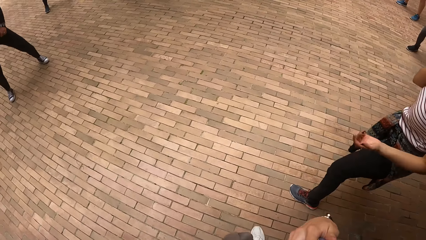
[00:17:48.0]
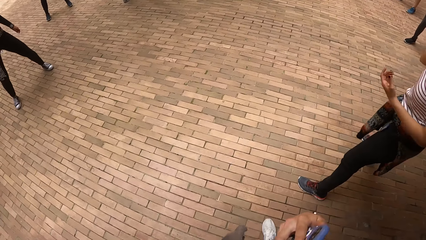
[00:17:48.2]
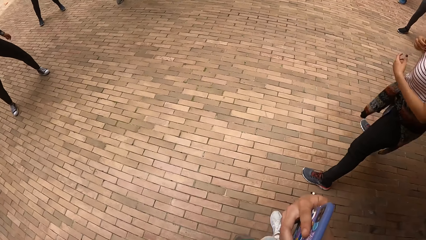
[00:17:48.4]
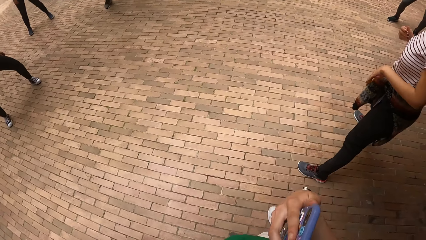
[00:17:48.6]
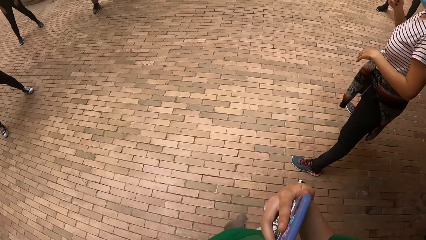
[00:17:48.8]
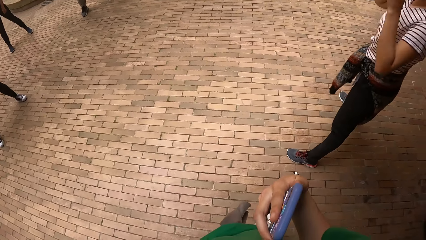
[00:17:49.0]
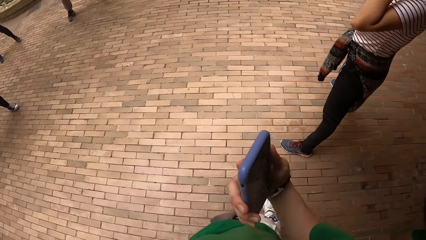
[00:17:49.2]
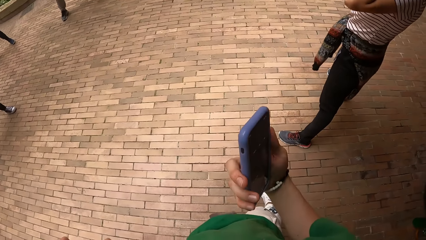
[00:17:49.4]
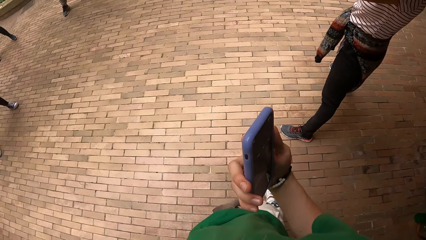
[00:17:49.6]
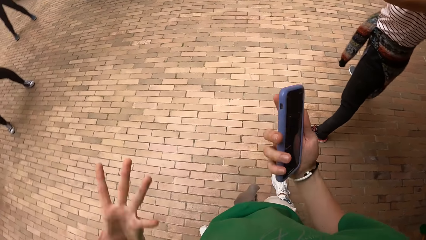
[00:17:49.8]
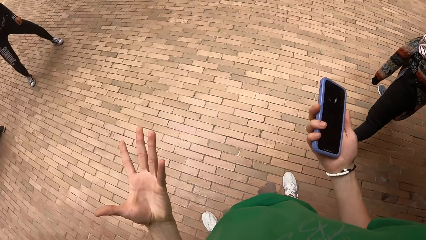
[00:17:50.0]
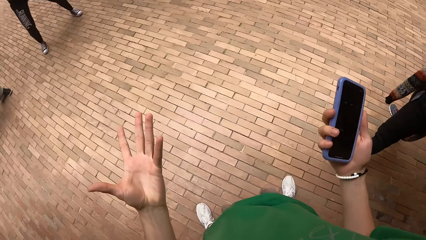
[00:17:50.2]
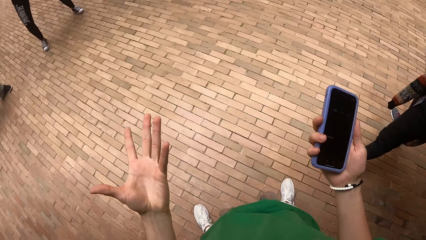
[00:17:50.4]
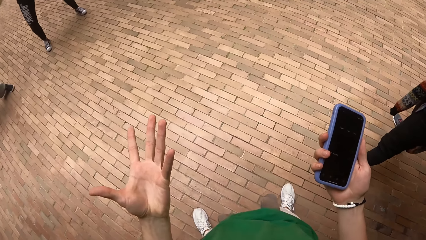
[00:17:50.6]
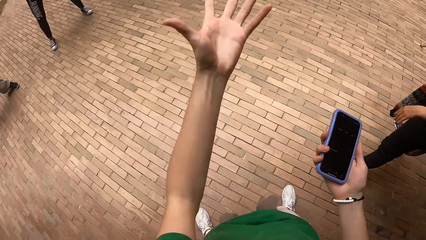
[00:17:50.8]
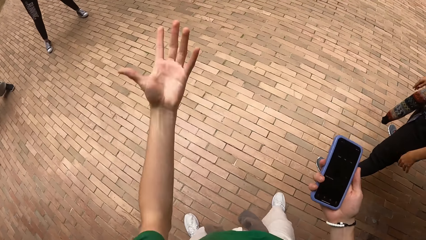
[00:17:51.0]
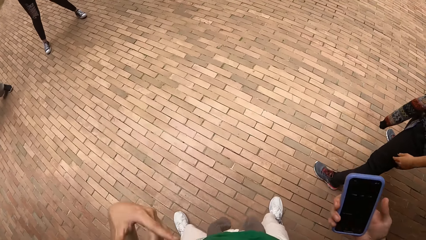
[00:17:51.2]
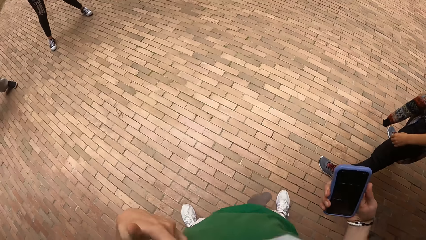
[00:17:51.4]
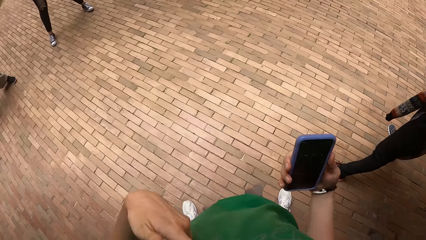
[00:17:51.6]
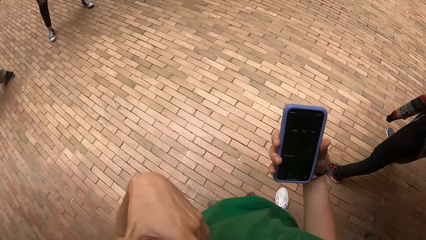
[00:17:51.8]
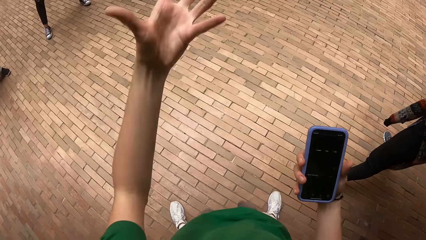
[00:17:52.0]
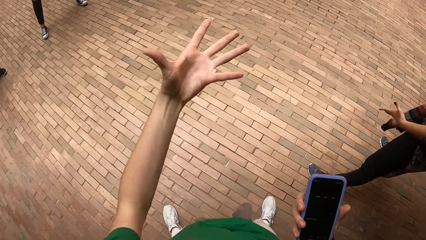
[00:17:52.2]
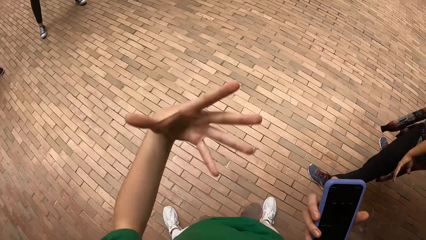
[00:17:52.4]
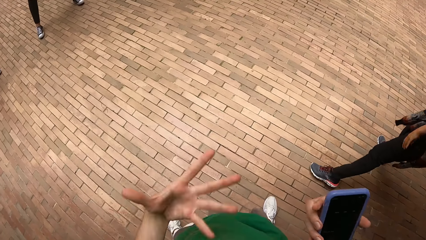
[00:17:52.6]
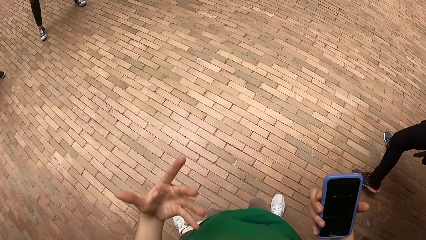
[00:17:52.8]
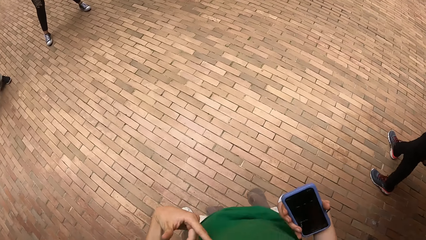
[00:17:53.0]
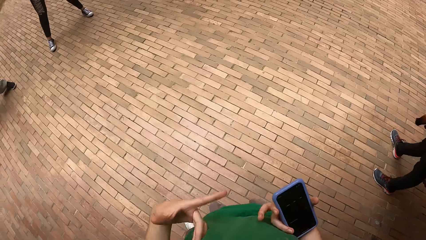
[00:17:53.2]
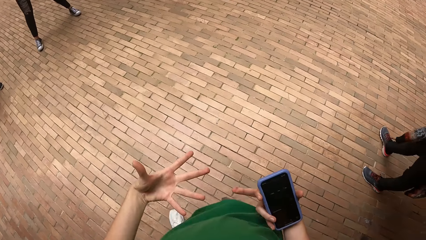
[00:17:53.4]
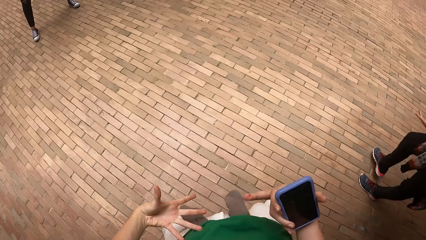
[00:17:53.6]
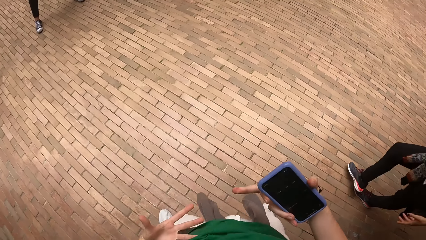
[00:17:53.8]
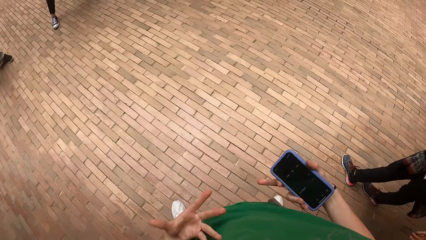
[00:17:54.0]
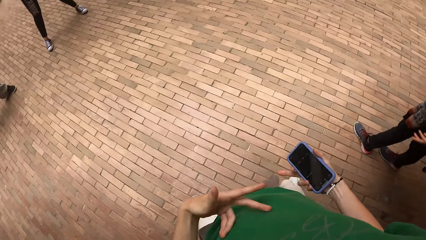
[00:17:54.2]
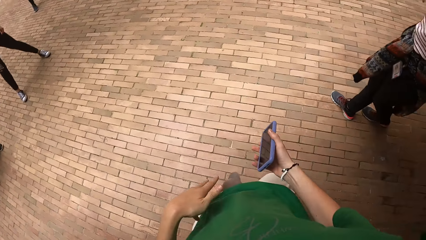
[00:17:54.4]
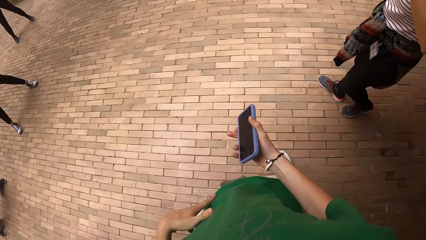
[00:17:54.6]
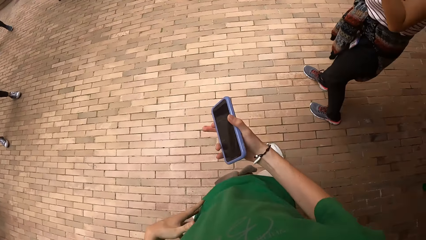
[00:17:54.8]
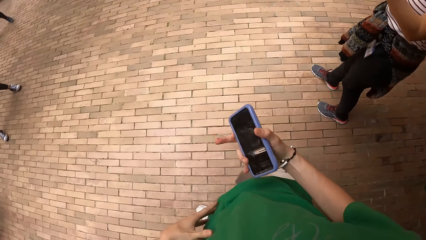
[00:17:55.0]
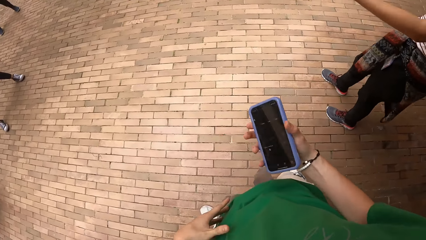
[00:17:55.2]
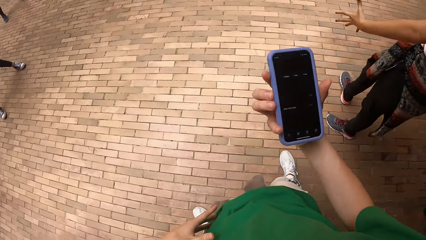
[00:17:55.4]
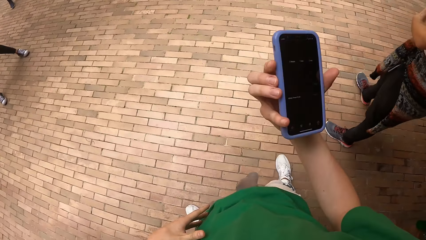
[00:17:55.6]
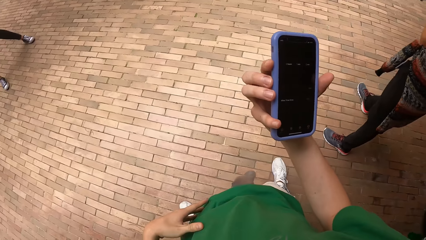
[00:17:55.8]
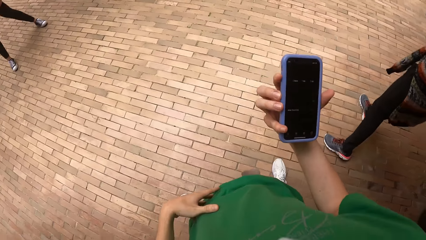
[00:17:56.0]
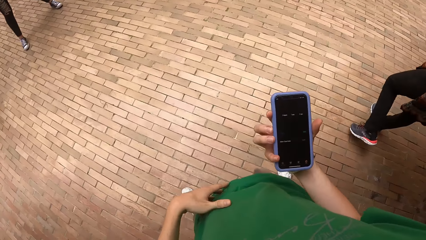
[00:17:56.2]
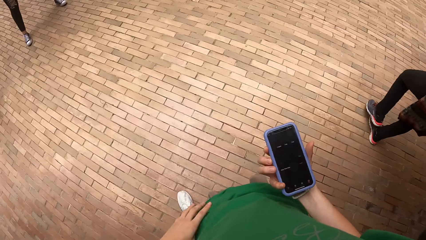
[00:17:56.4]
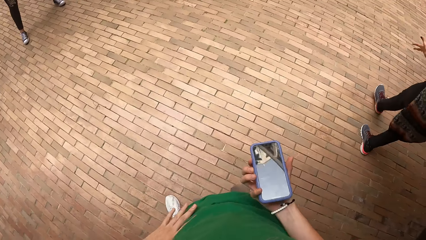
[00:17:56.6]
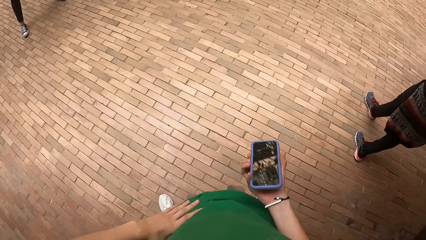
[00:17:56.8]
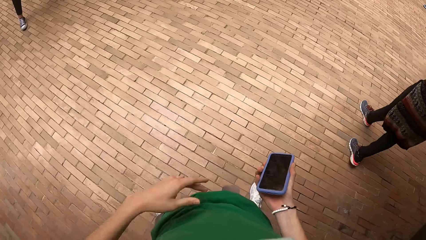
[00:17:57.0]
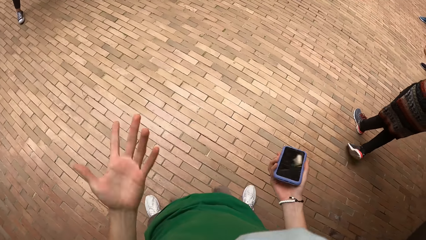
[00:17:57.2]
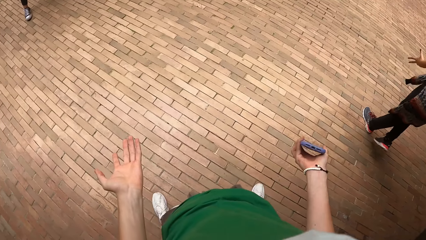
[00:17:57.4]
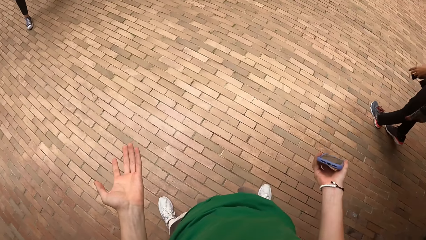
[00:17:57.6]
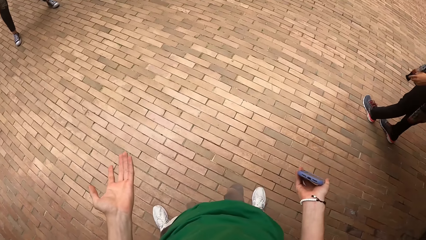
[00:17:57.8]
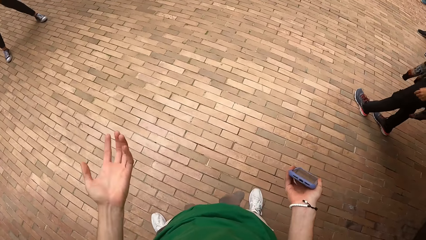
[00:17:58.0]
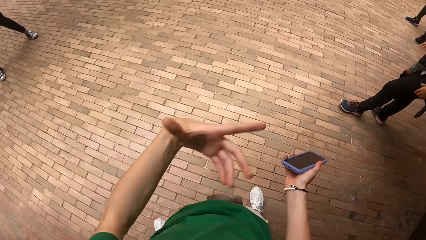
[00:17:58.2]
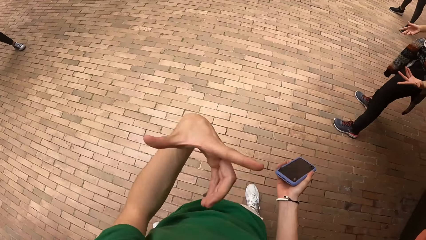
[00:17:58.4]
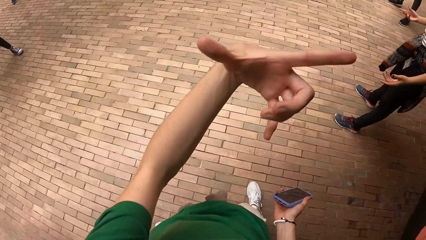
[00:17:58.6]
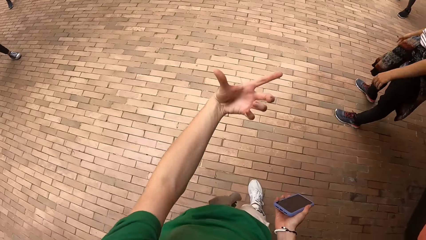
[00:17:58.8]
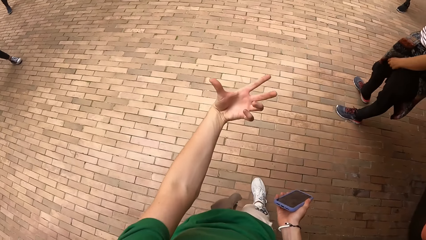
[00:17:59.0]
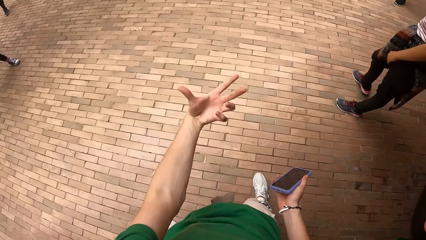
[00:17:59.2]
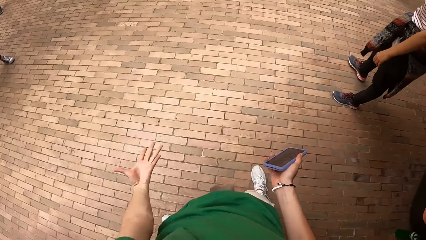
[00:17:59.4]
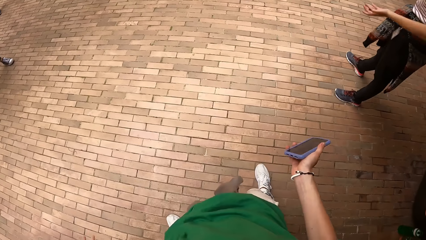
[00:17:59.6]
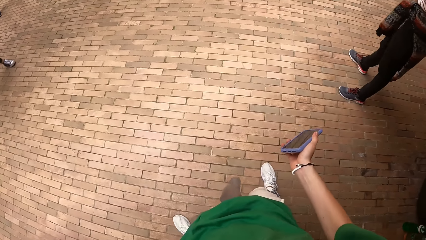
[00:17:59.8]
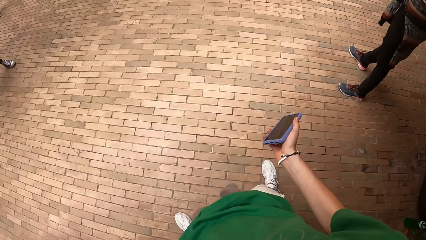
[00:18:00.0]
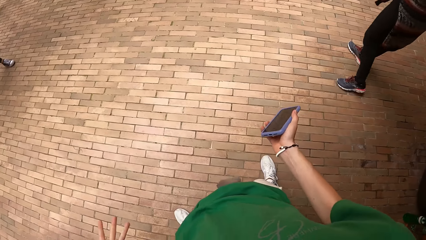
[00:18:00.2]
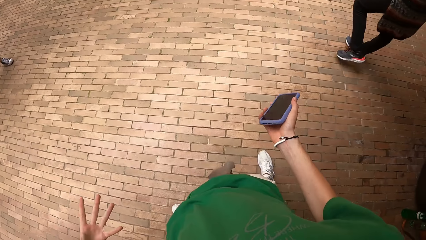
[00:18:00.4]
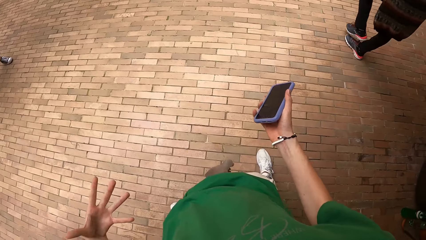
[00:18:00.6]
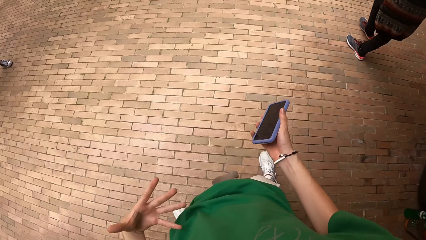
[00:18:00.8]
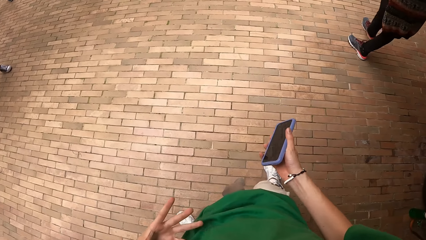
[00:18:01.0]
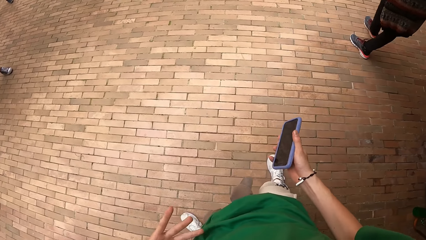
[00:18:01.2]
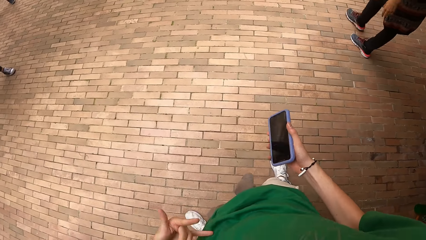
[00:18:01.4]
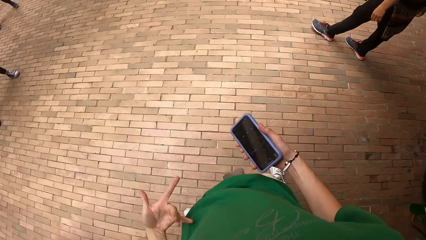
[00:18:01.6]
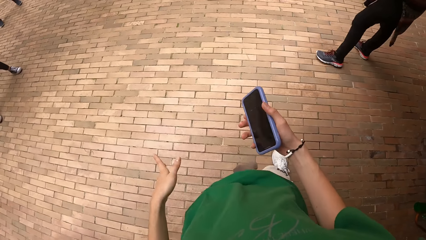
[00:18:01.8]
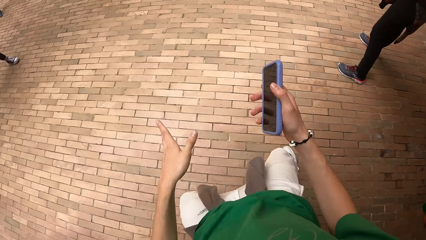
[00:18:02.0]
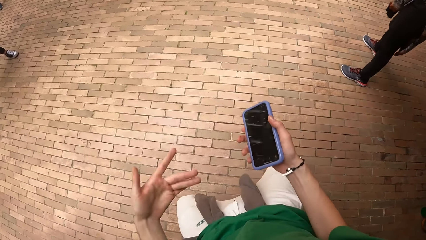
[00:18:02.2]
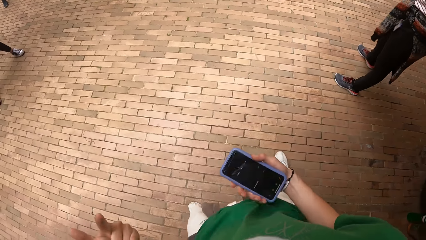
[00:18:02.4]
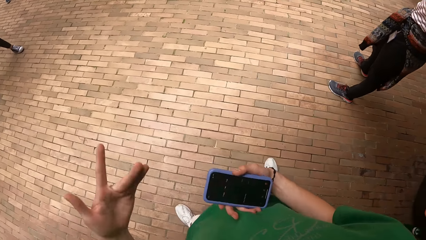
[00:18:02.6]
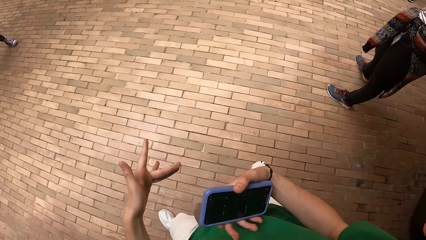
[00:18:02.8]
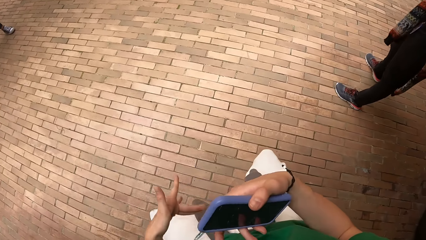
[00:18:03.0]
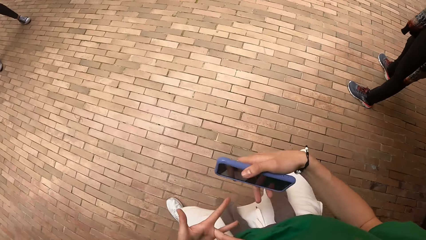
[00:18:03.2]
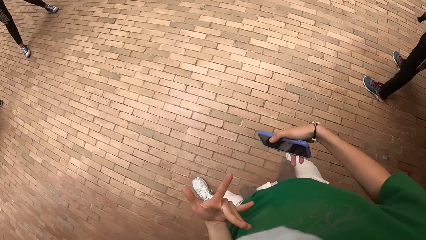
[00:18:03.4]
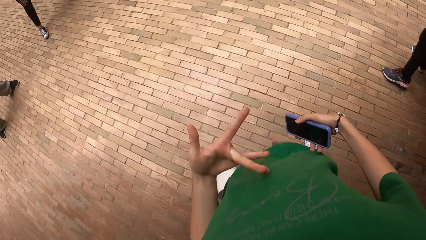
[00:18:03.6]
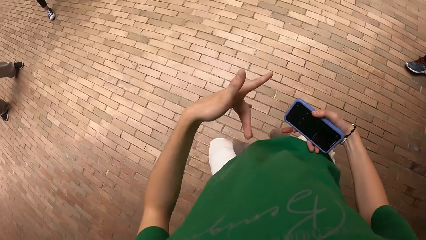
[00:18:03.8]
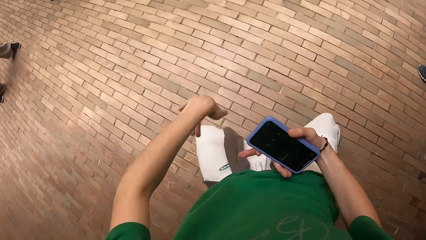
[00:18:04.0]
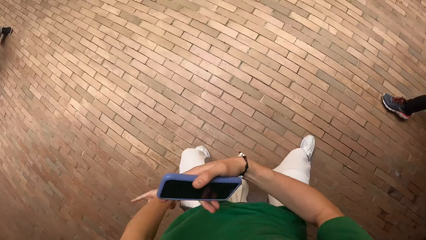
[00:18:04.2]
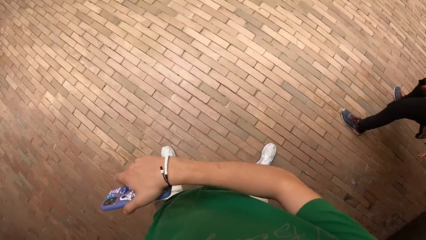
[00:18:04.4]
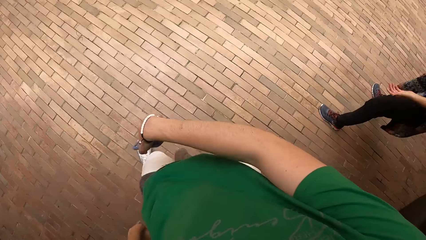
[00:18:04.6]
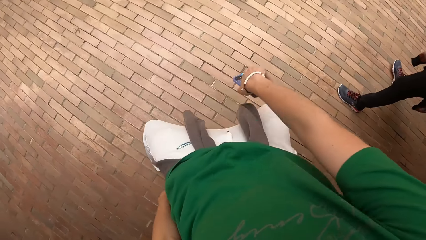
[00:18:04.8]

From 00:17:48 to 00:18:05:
The camera wearer uses the phone. They interact with a group of people. They show hand gestures. They look on the phone. They show hand gestures.
